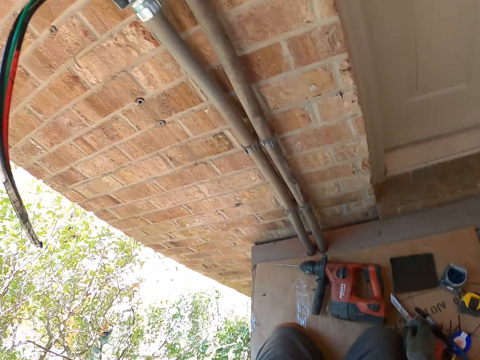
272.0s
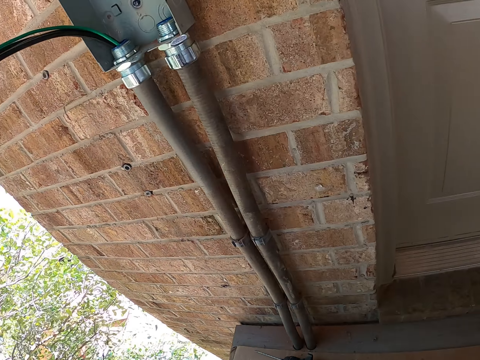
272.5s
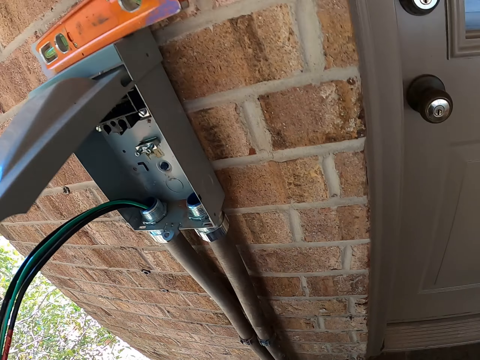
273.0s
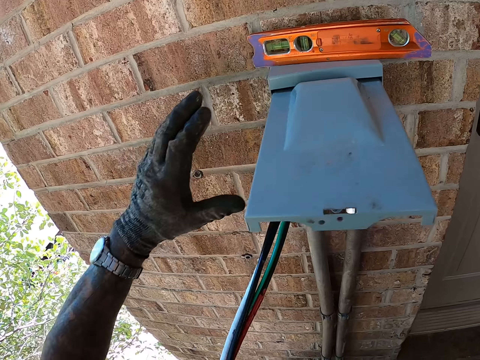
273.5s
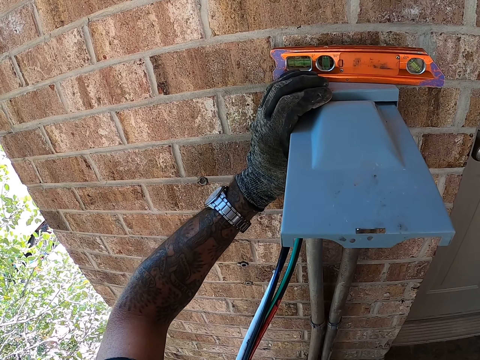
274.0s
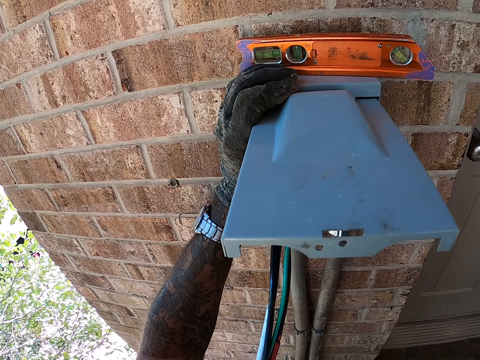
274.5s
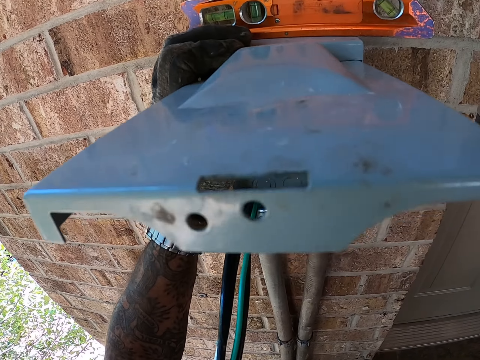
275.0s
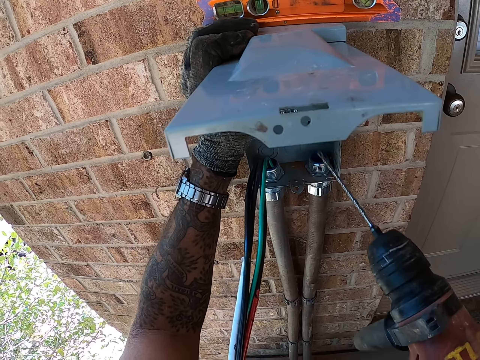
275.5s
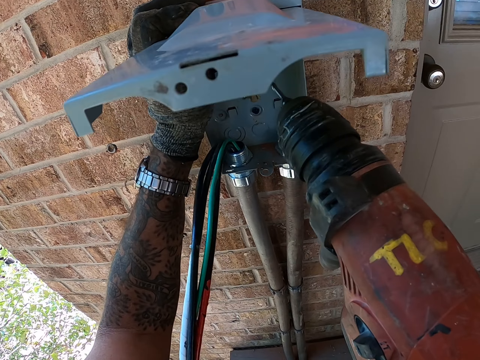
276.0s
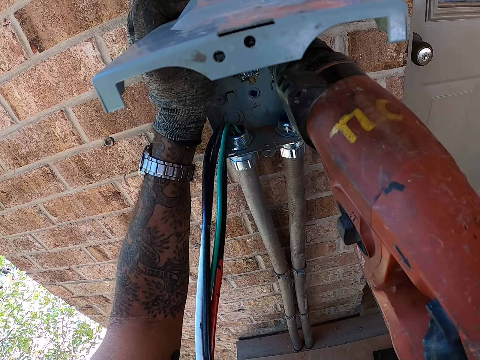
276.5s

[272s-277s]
The camera wearer moves around. They hold the meter box with the left hand. They drill the wall with a hand drill or power drill.

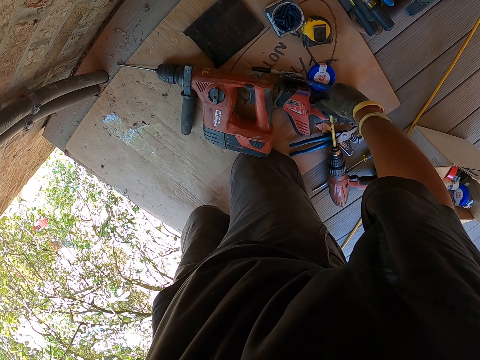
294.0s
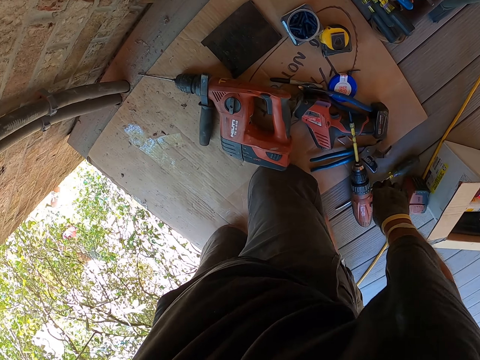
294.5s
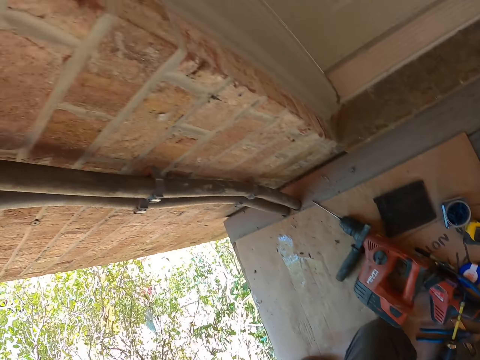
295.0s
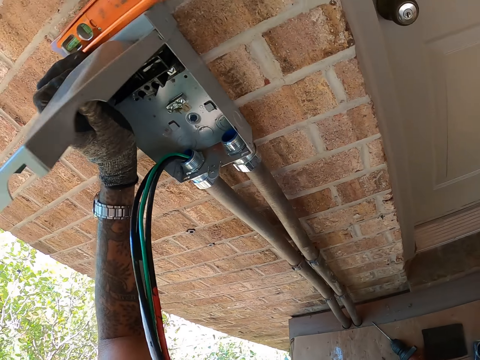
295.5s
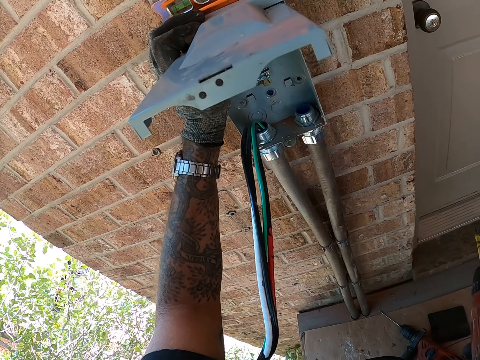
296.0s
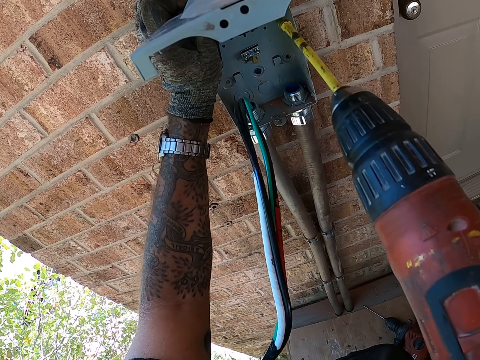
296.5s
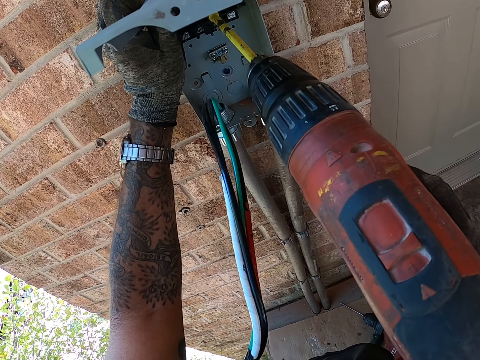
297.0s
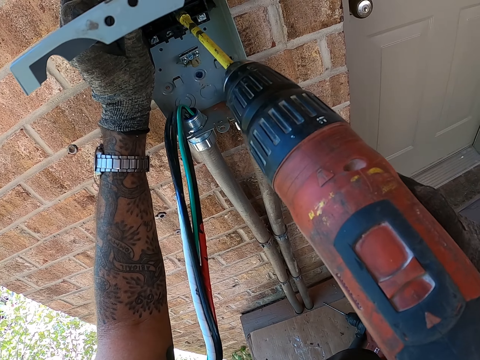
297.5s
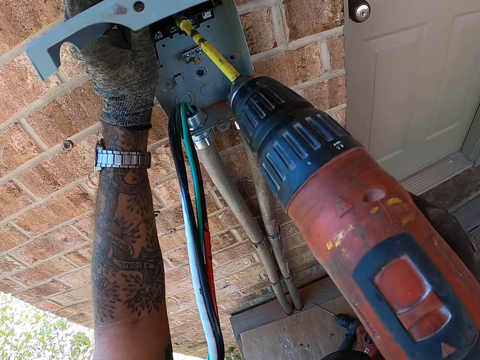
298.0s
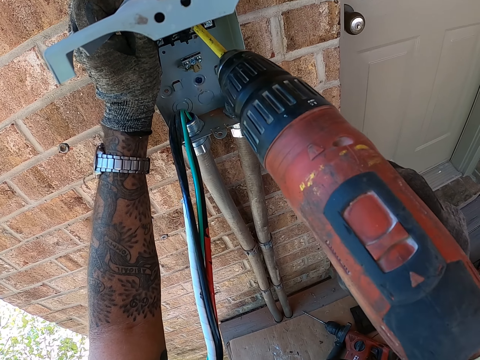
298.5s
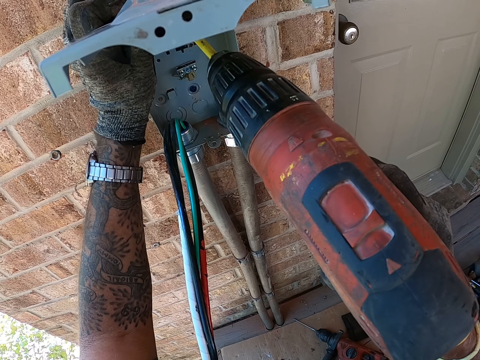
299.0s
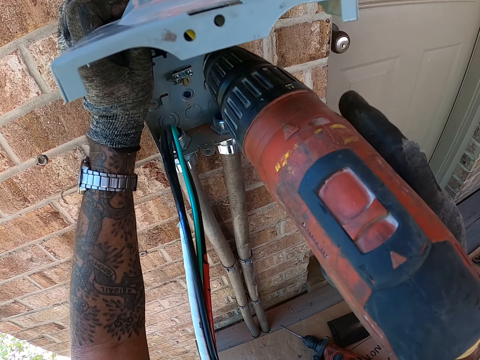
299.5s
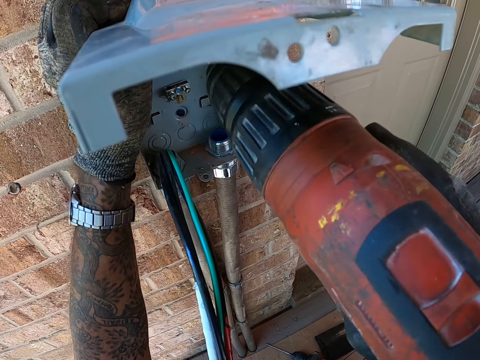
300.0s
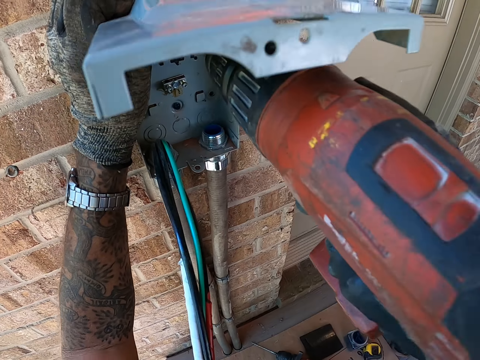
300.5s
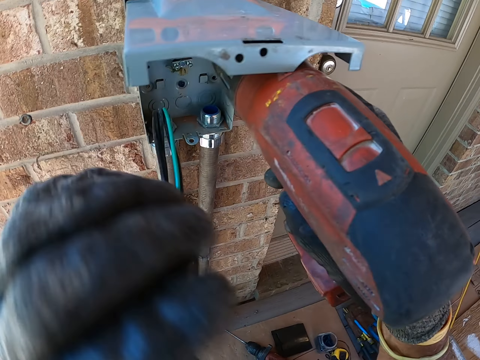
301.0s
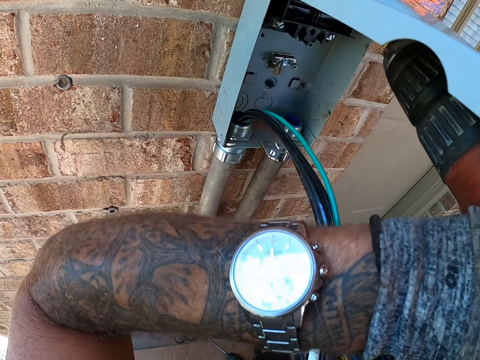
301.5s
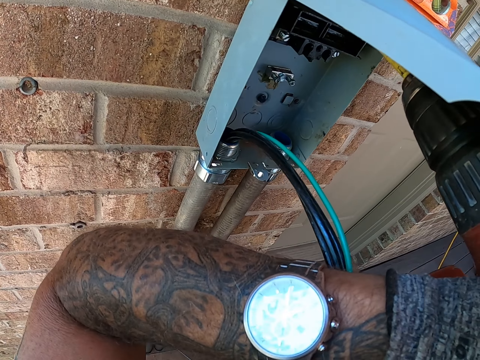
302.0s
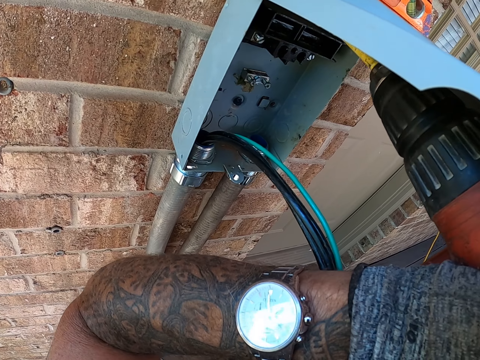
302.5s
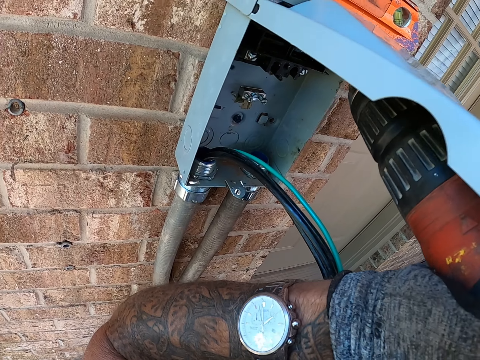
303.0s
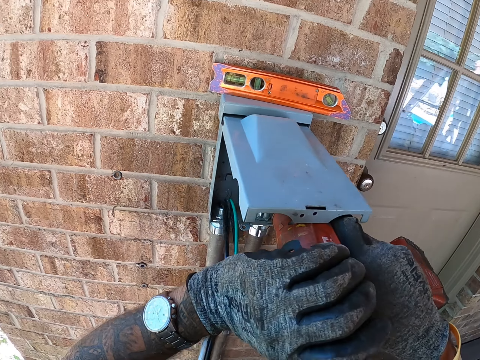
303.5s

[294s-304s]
The camera wearer picks up the hand drill or power drill on the floor. They drill the meter box with the power drill. They move the hand drill. They fix a screw in the box with the hand drill. They hold the handle of the power drill with the left hand. They fix the screw in the box with the hand drill.

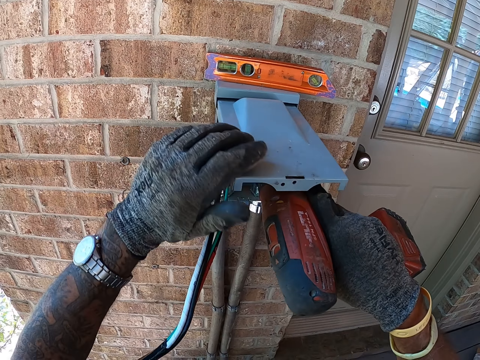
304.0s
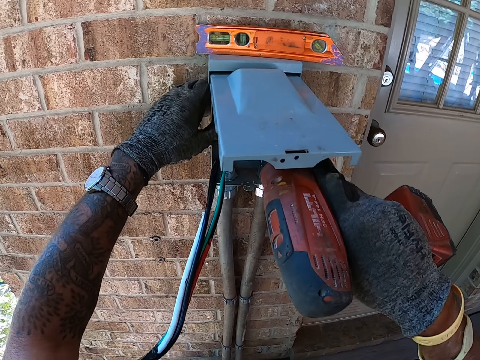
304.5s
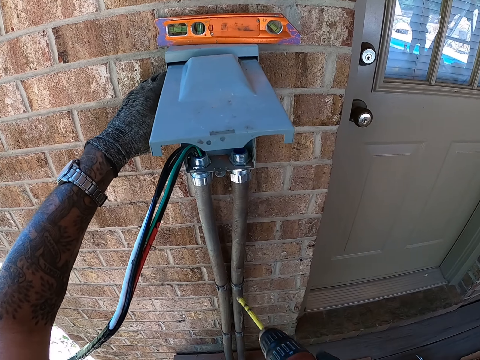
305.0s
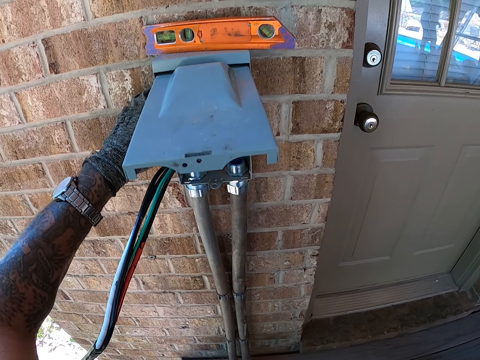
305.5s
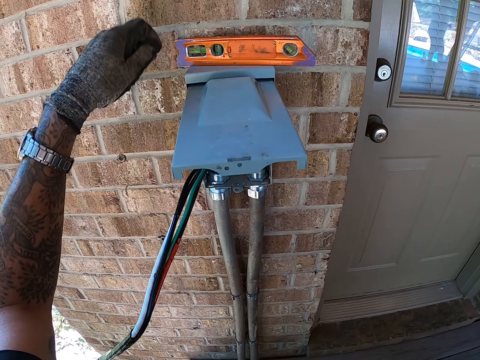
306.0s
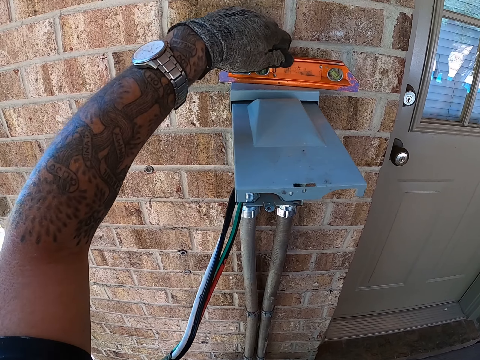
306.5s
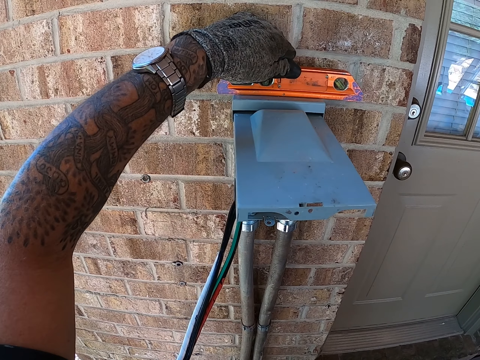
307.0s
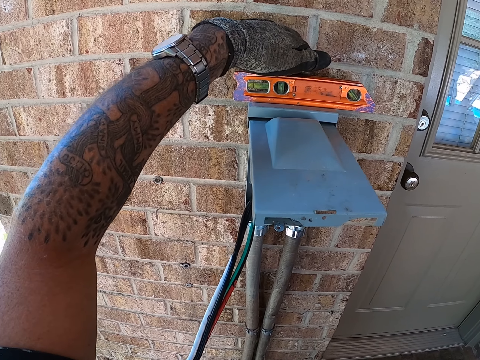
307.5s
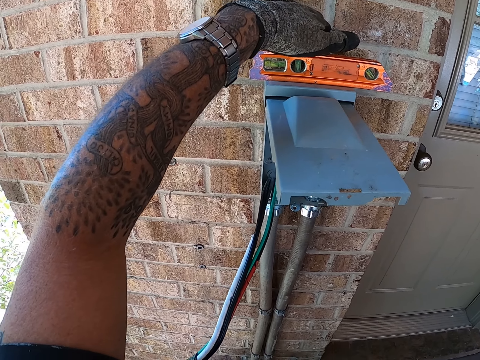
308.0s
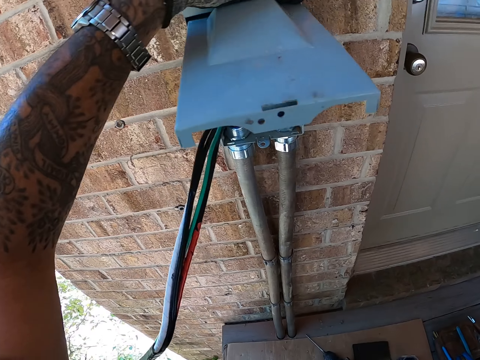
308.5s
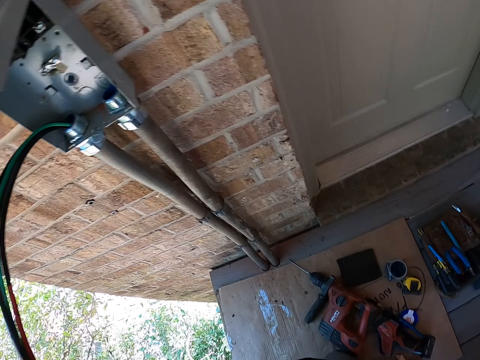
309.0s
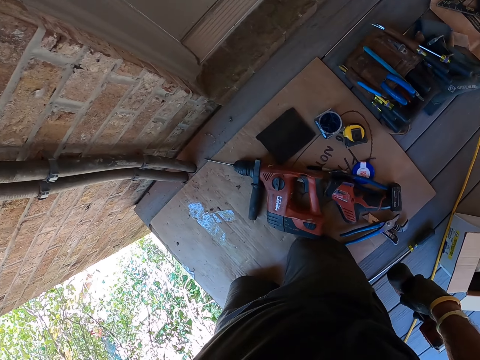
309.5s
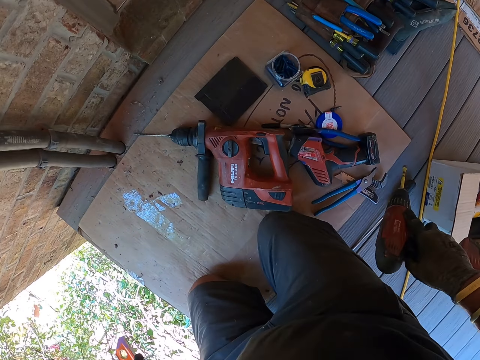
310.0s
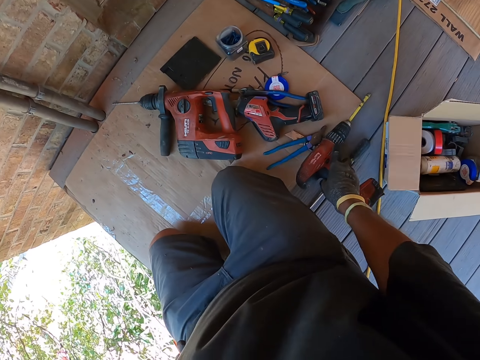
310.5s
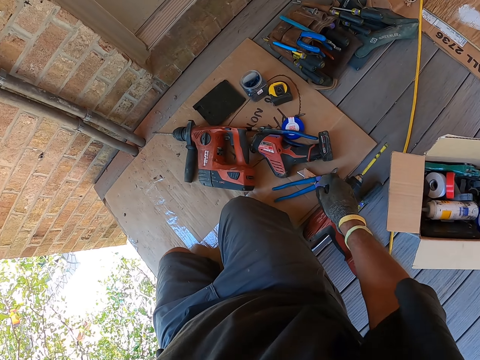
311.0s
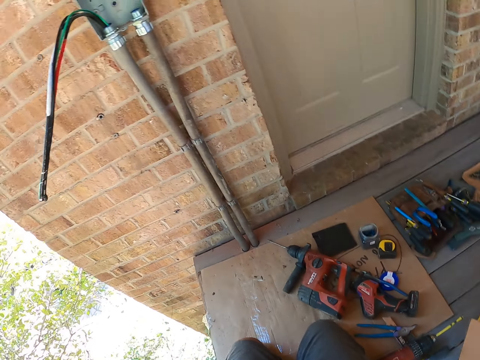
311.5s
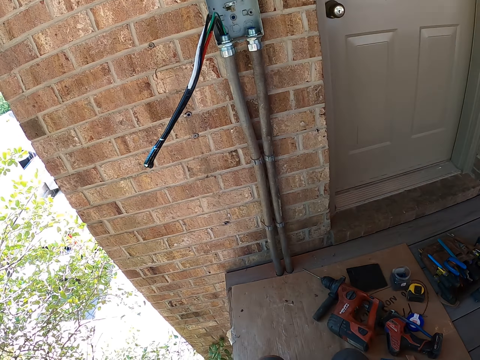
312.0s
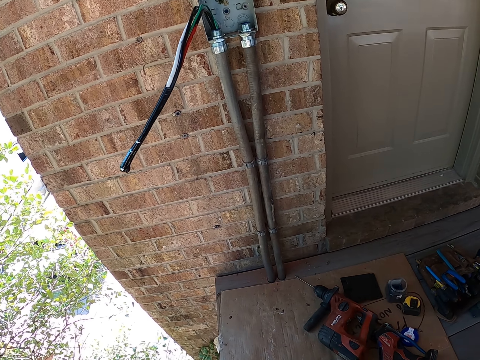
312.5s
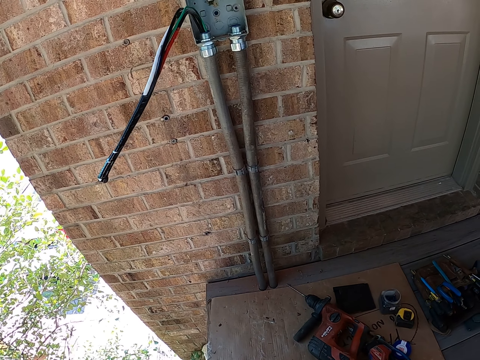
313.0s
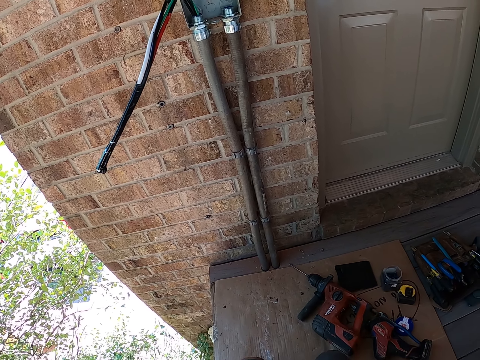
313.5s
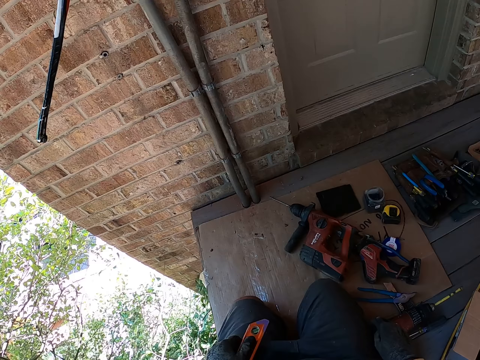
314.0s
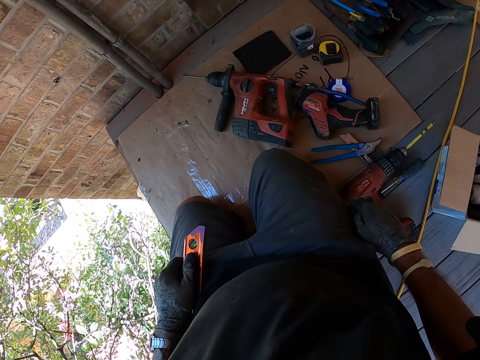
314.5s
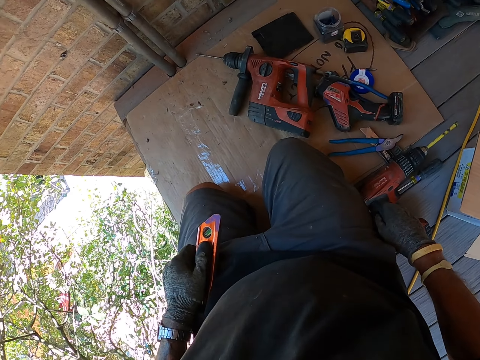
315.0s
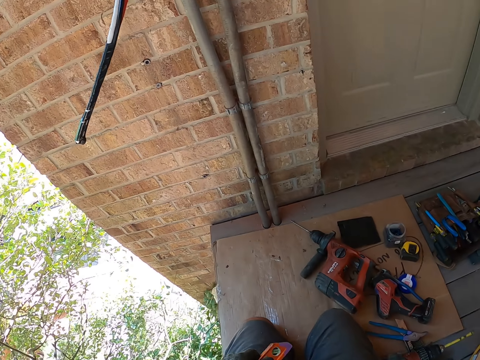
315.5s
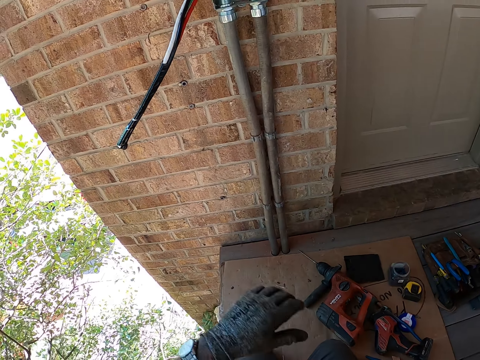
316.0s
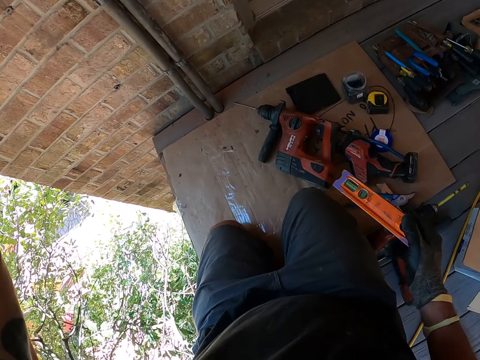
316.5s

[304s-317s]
The camera wearer holds the meter box on the wall with the left hand. They look around. They hold something on the wall. They move around. They put the hand drill or power drill on the floor. They look around. They hold something. They pull the wires.
